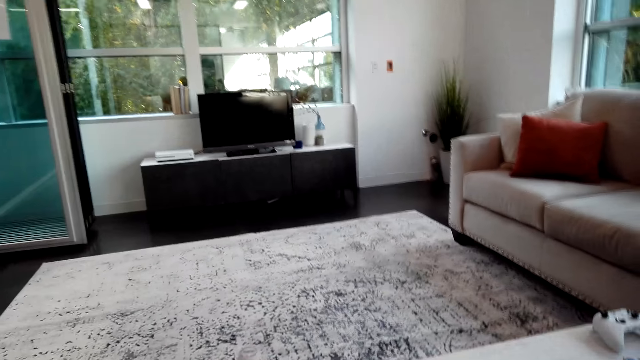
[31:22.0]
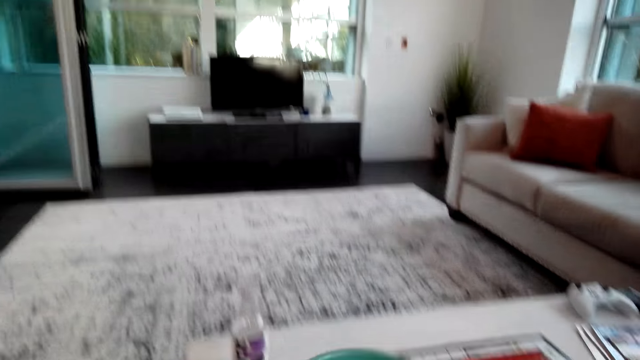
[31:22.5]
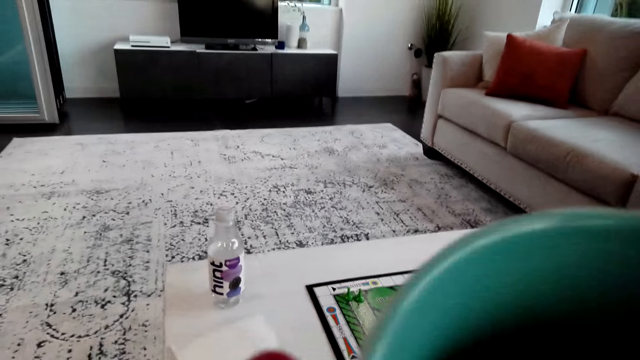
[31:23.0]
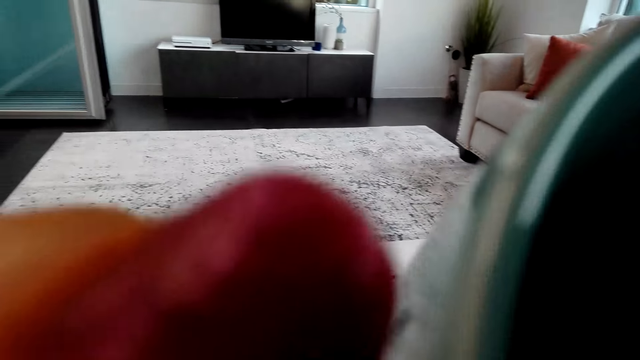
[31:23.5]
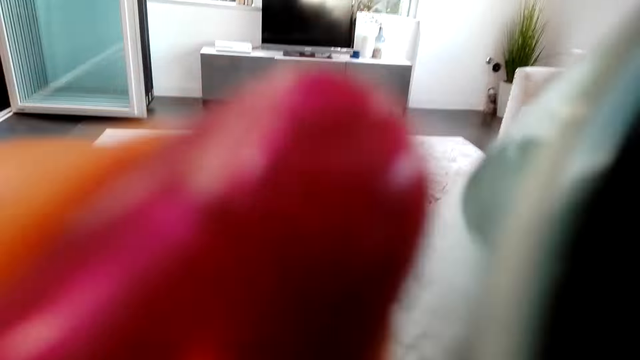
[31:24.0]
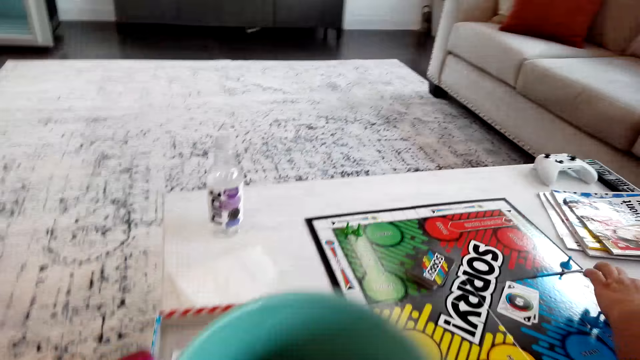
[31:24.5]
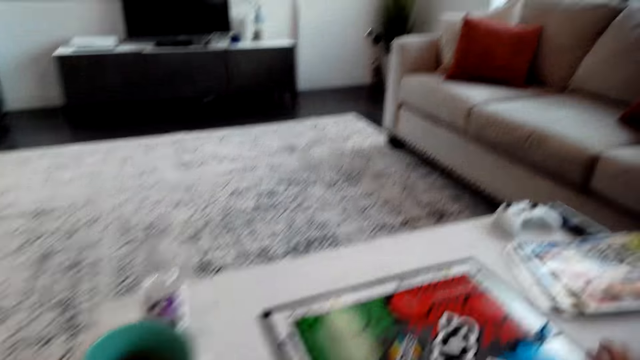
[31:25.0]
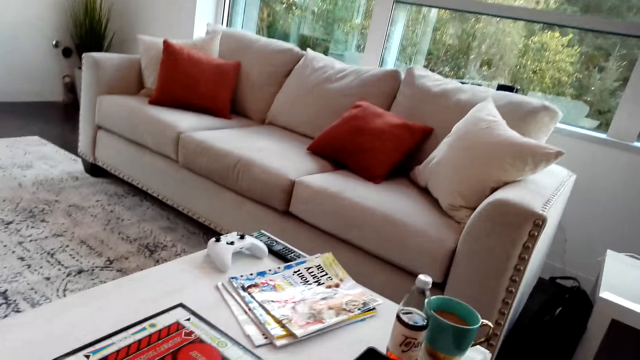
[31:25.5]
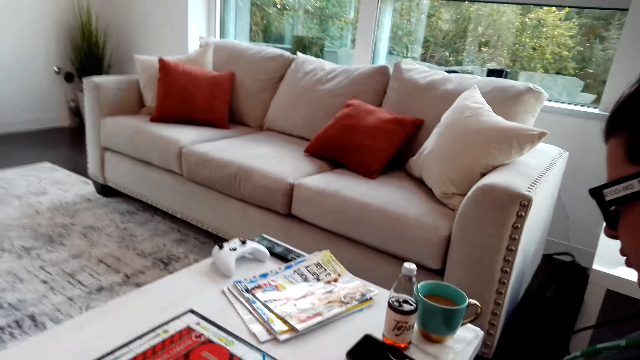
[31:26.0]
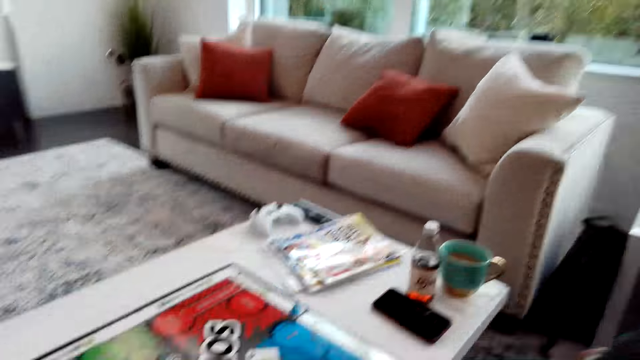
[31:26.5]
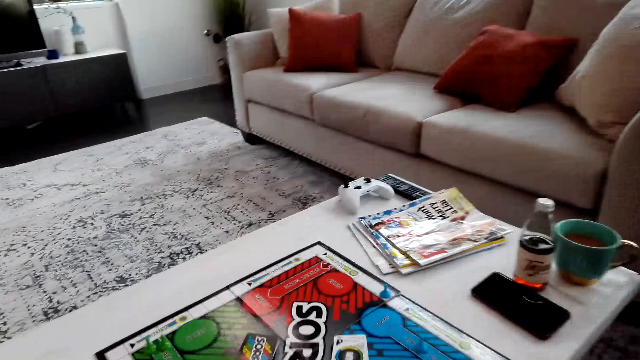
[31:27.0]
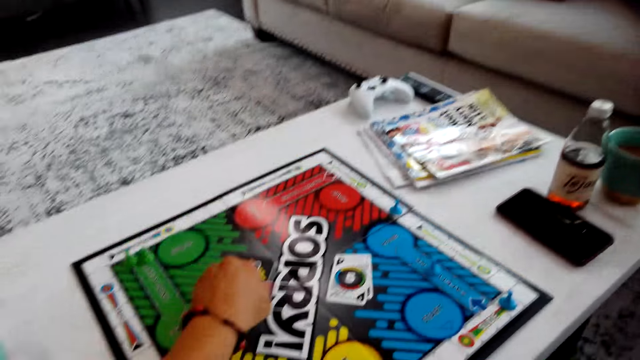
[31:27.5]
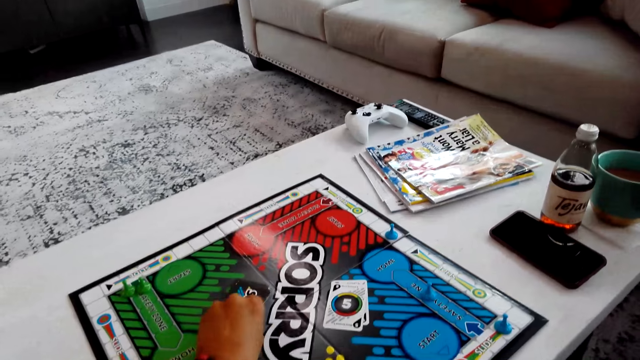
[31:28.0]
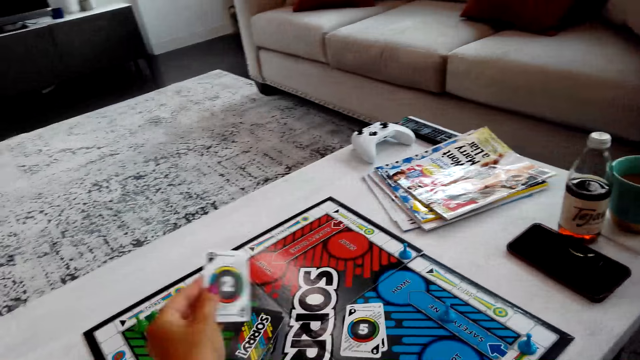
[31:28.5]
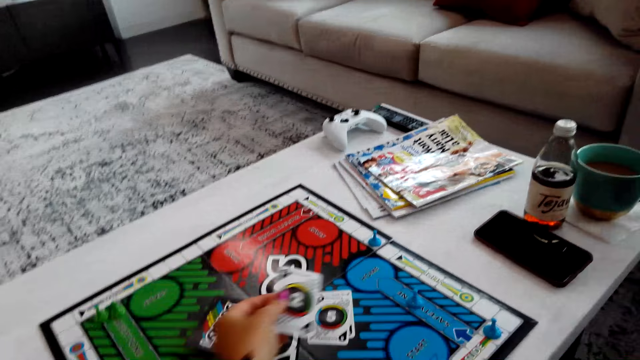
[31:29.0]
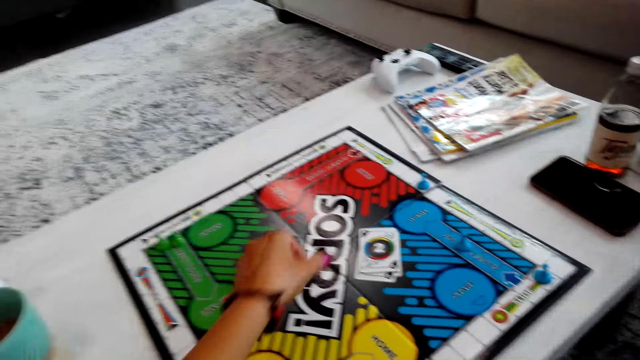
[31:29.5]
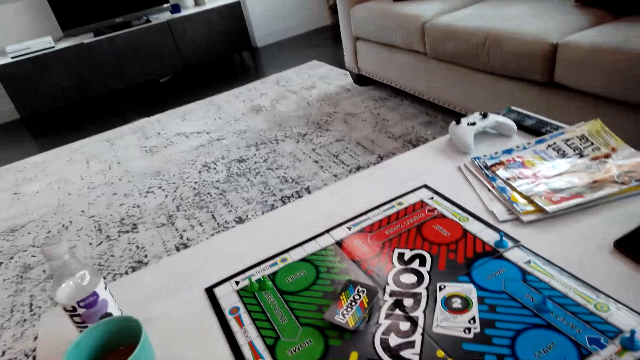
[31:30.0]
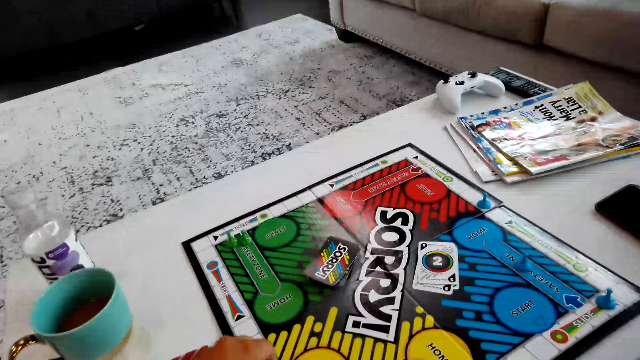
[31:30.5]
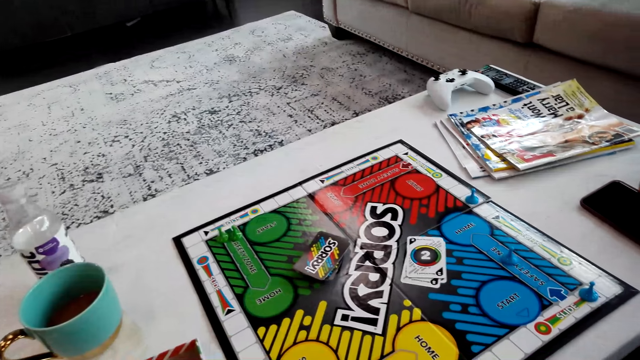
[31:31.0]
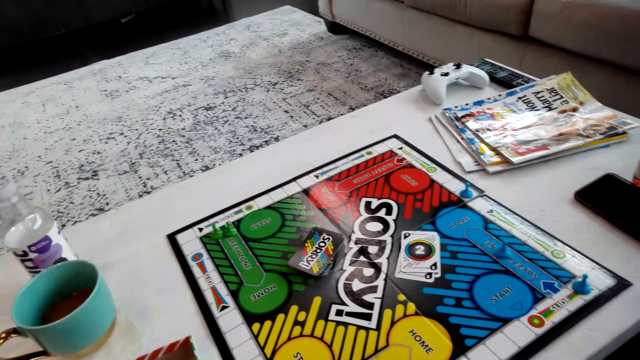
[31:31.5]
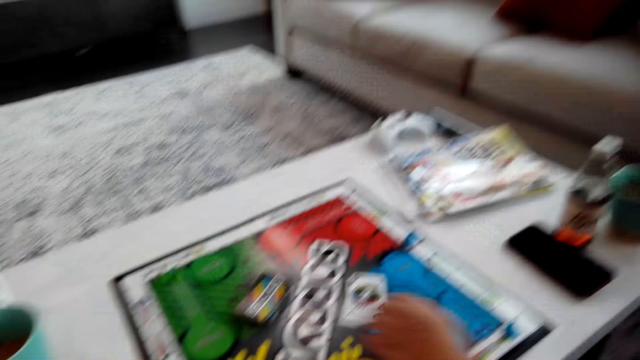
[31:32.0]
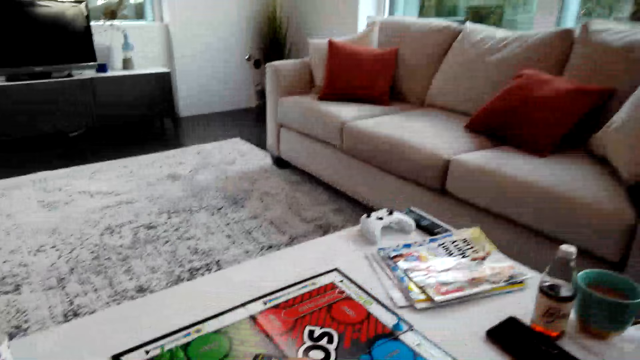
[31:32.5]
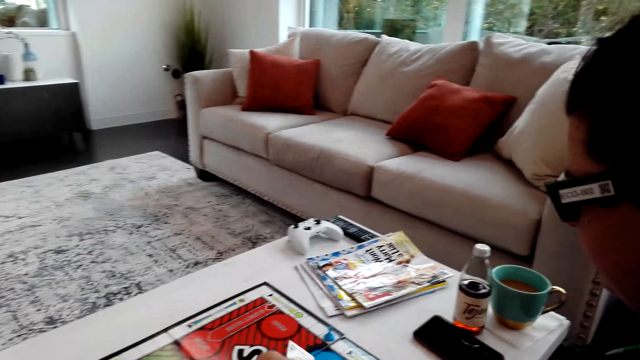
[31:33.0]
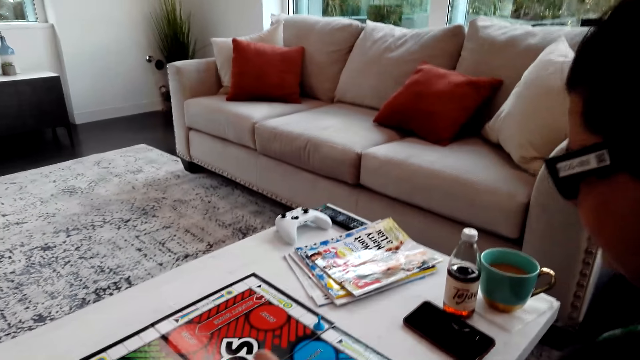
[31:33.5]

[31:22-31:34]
The camera wearer drinks tea from the mug. A woman takes a cup of tea. The camera wearer picks up a card on the board. They play the game. They put the card on the board.

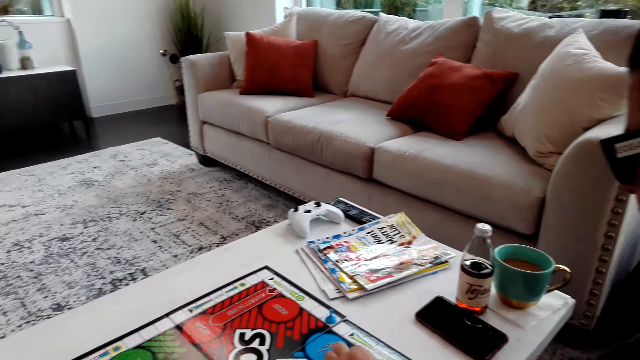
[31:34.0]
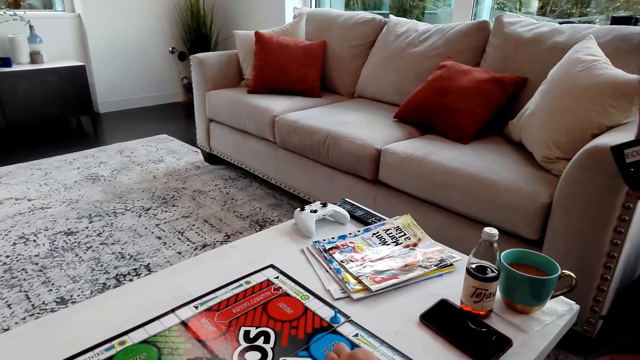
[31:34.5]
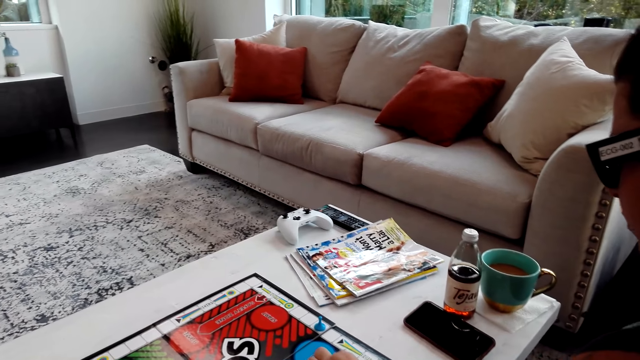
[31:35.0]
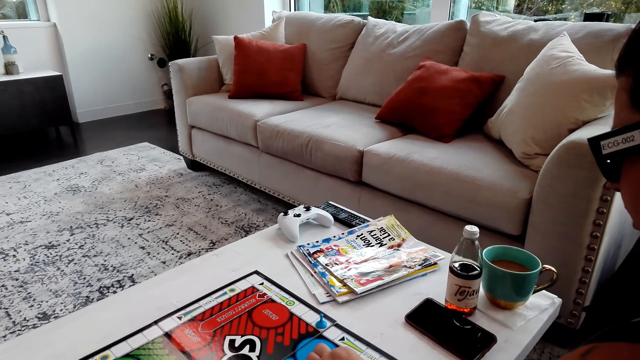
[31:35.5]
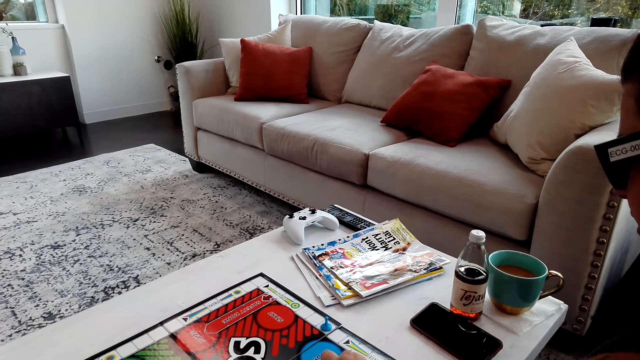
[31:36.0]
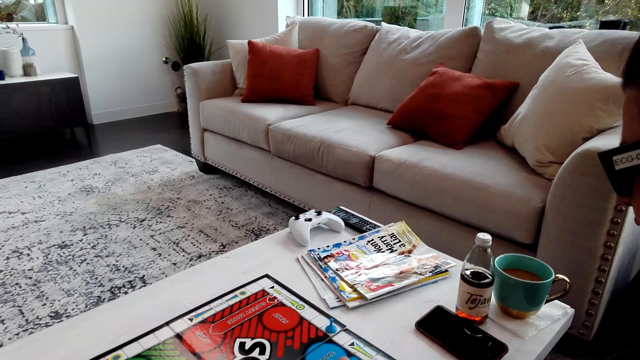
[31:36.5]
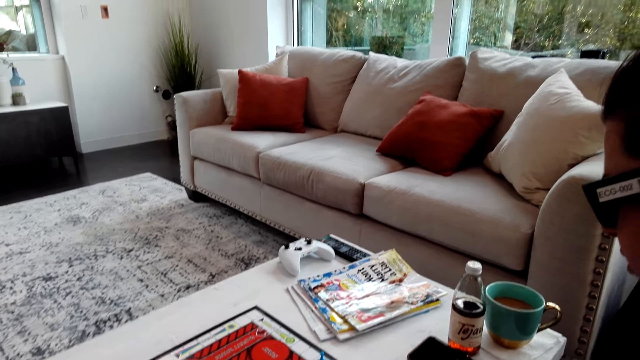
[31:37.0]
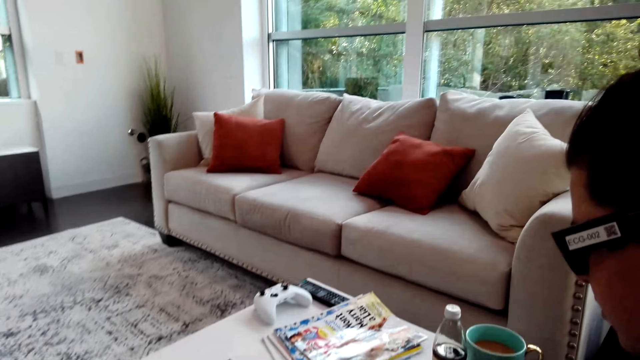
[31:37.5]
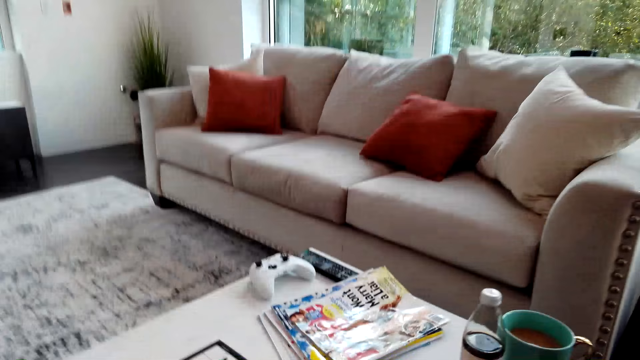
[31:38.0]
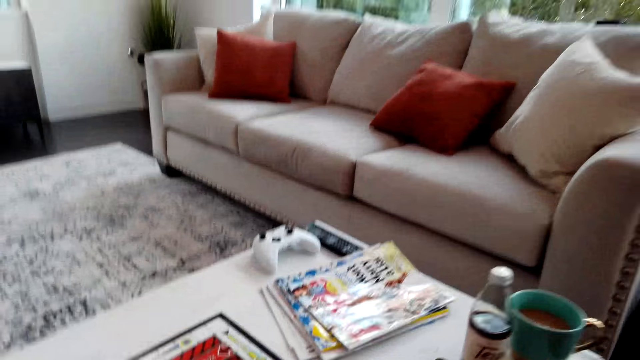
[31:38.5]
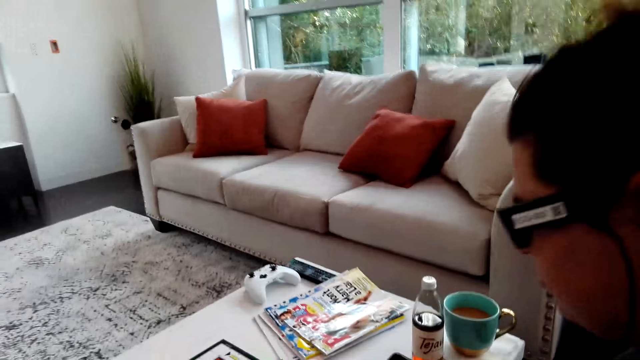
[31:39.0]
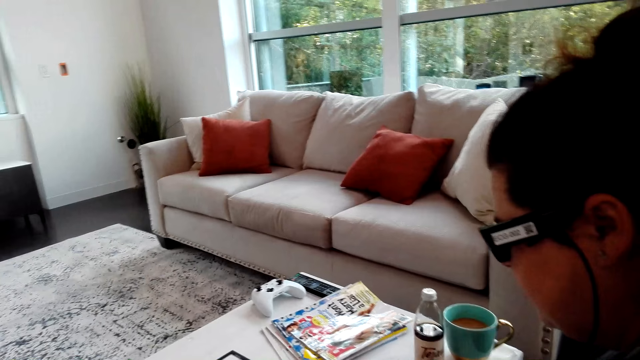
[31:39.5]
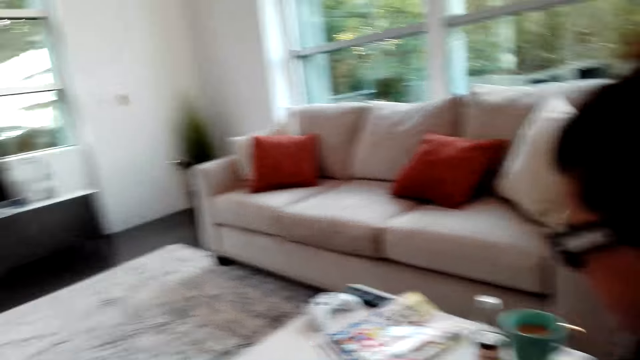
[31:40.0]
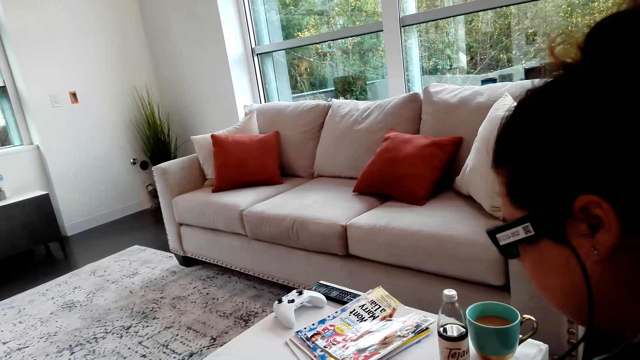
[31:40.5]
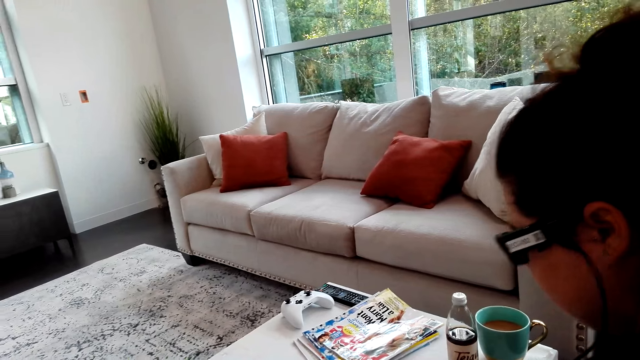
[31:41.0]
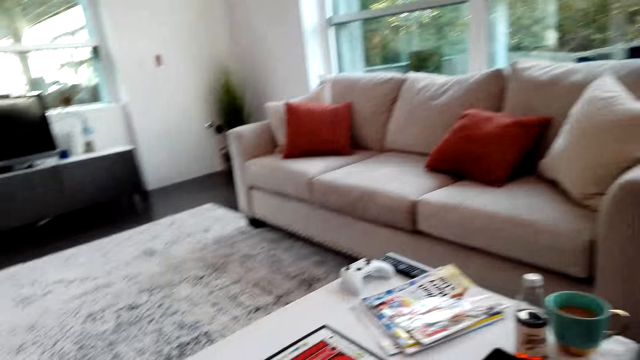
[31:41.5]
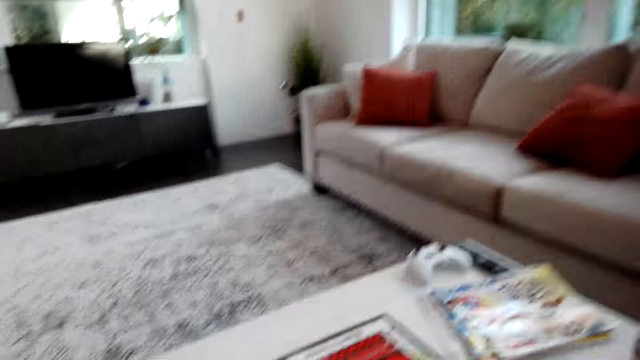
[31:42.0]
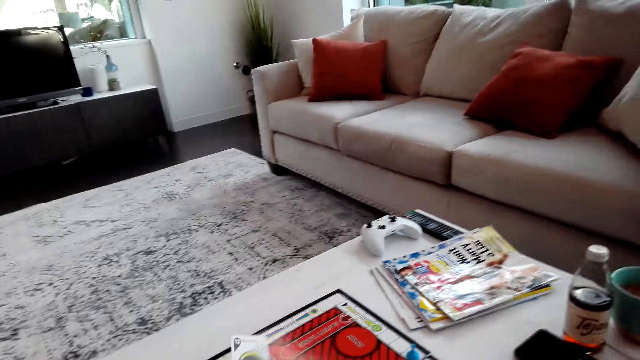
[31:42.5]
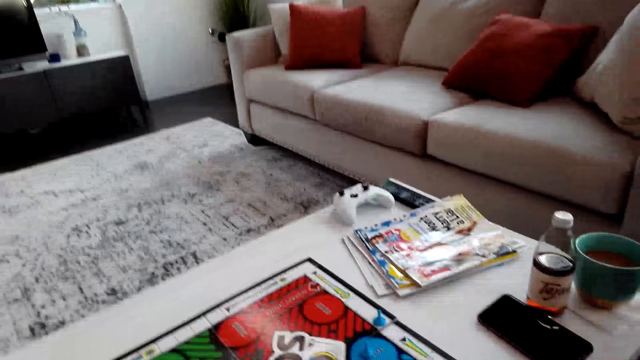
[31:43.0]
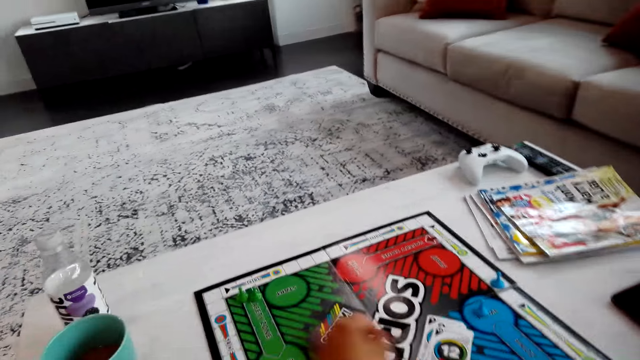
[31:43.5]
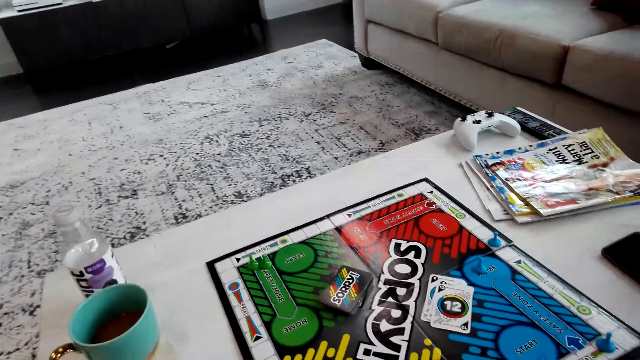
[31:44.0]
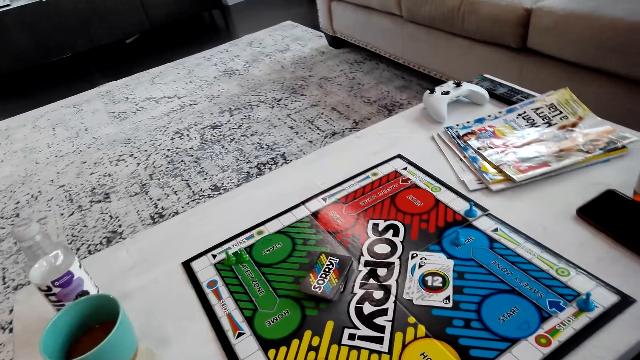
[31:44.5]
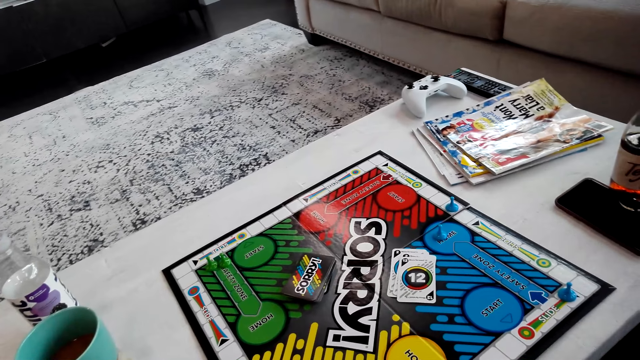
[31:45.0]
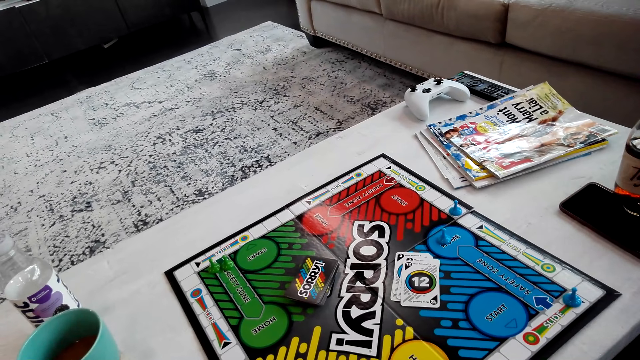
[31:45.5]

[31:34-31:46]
The camera wearer puts the card on the board.
